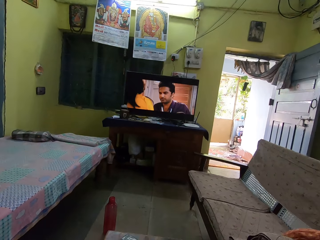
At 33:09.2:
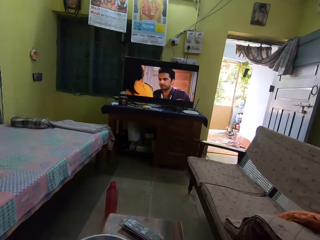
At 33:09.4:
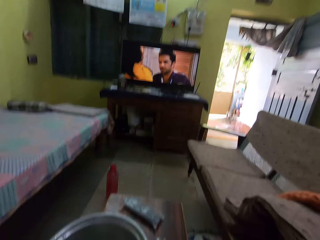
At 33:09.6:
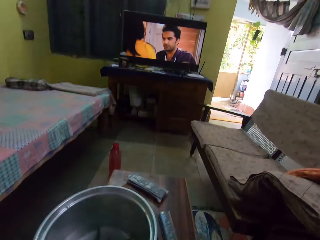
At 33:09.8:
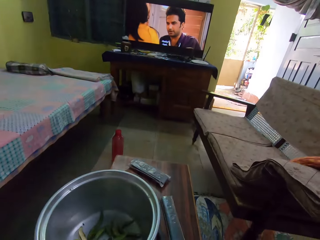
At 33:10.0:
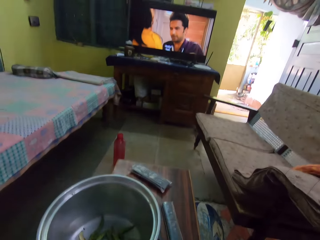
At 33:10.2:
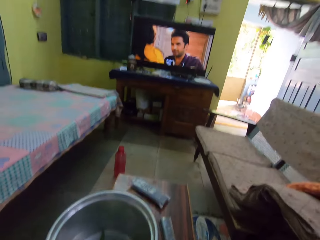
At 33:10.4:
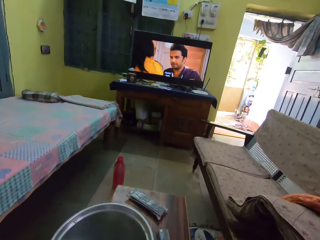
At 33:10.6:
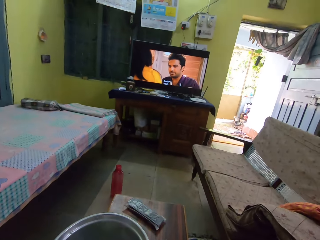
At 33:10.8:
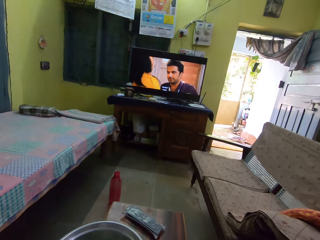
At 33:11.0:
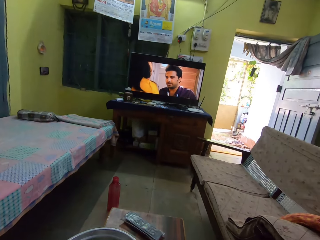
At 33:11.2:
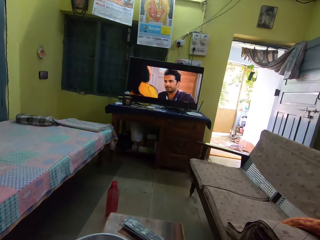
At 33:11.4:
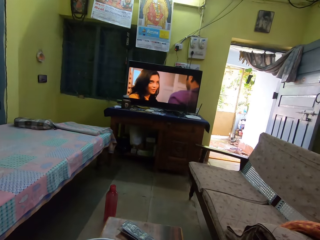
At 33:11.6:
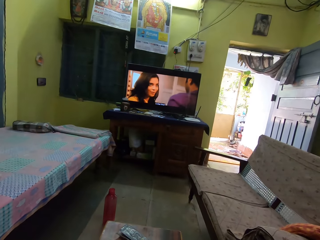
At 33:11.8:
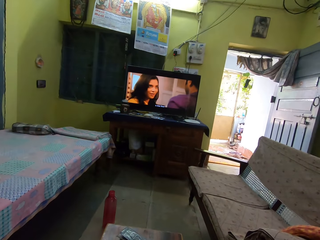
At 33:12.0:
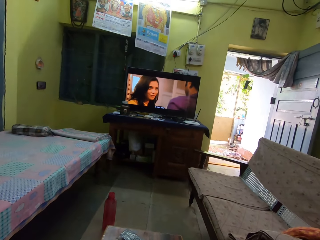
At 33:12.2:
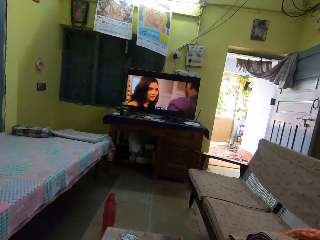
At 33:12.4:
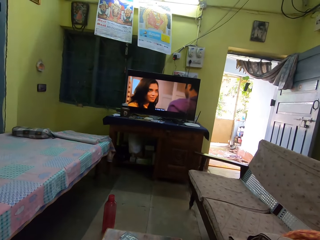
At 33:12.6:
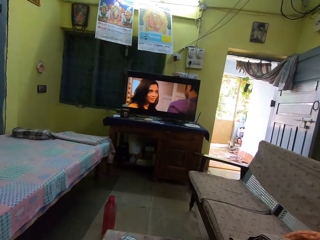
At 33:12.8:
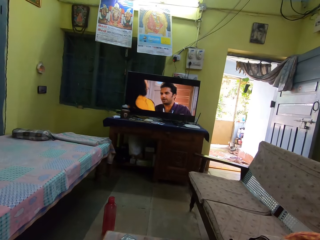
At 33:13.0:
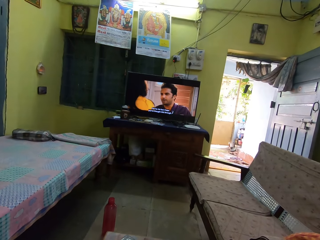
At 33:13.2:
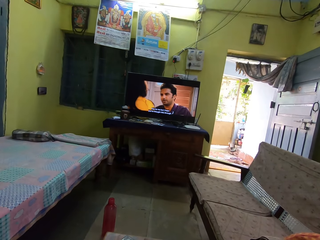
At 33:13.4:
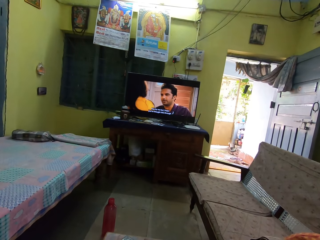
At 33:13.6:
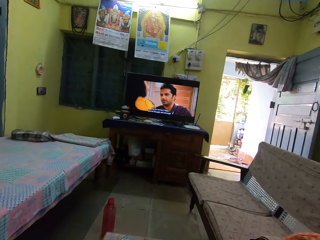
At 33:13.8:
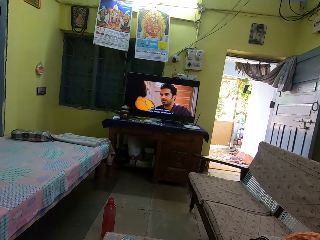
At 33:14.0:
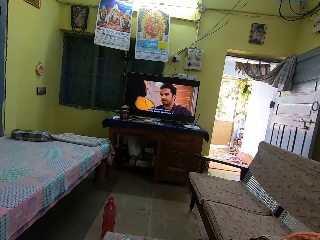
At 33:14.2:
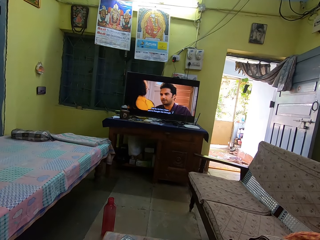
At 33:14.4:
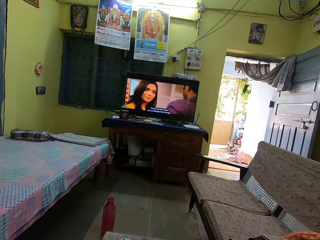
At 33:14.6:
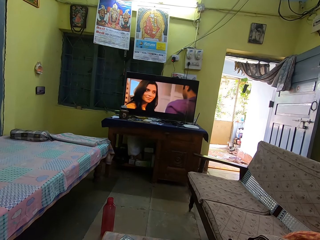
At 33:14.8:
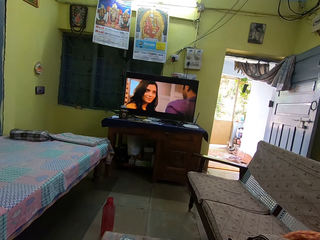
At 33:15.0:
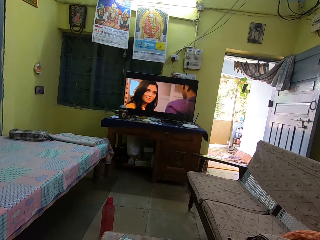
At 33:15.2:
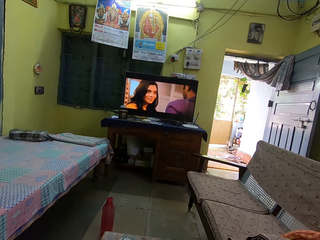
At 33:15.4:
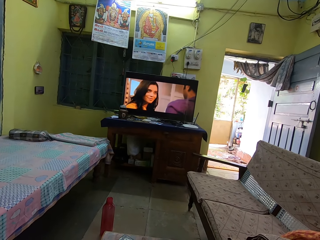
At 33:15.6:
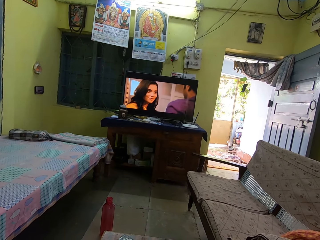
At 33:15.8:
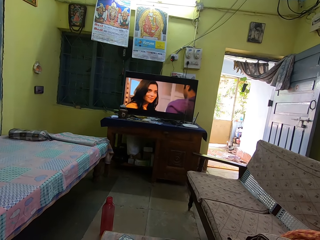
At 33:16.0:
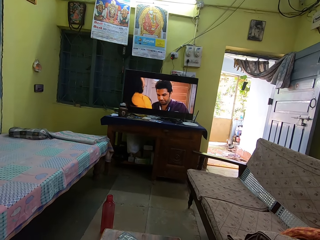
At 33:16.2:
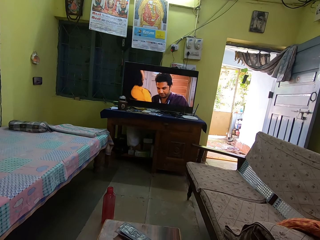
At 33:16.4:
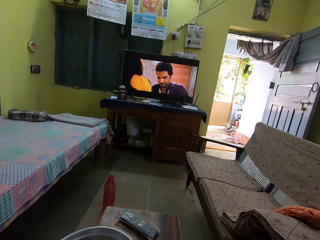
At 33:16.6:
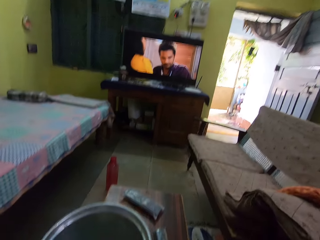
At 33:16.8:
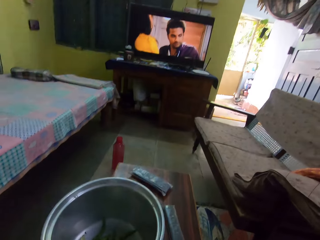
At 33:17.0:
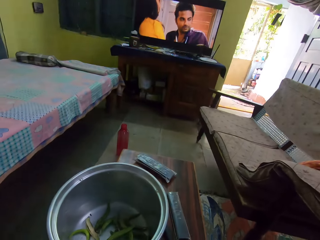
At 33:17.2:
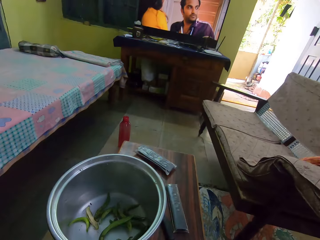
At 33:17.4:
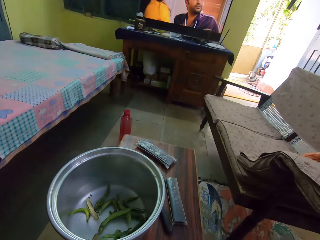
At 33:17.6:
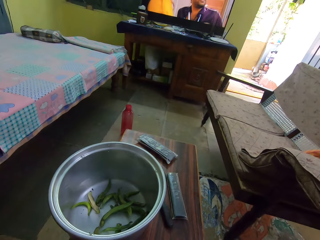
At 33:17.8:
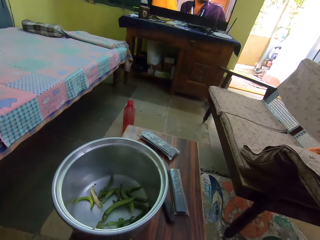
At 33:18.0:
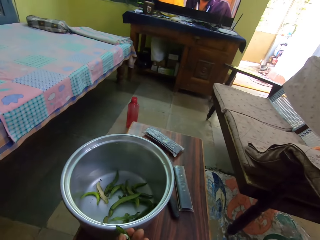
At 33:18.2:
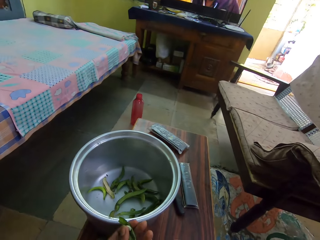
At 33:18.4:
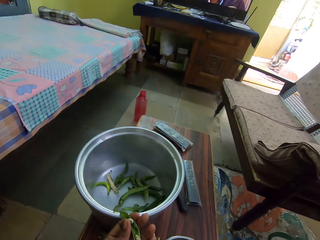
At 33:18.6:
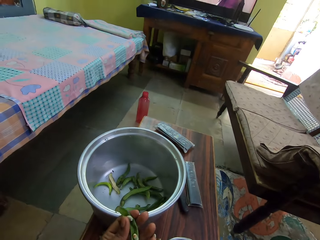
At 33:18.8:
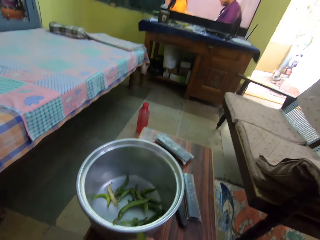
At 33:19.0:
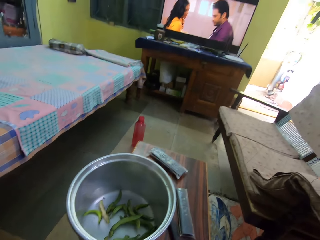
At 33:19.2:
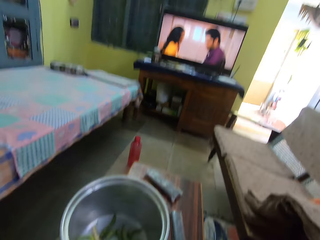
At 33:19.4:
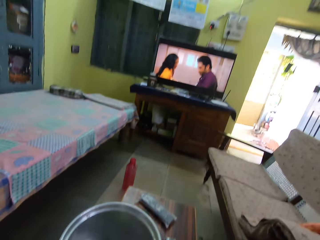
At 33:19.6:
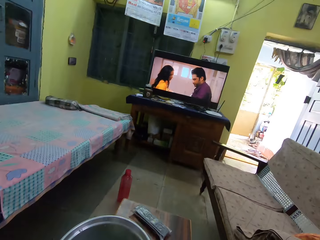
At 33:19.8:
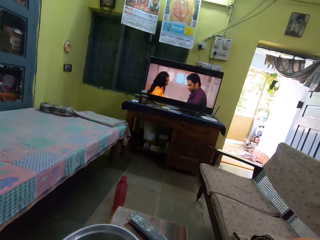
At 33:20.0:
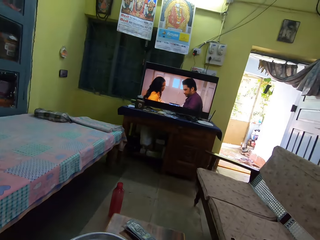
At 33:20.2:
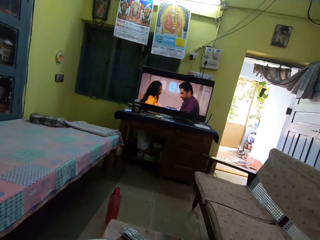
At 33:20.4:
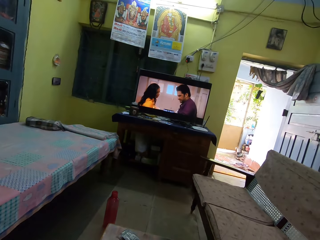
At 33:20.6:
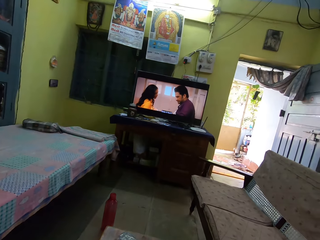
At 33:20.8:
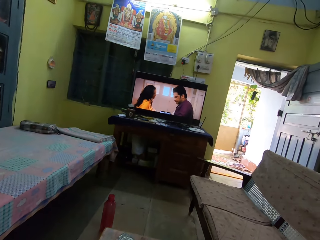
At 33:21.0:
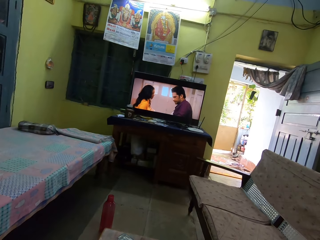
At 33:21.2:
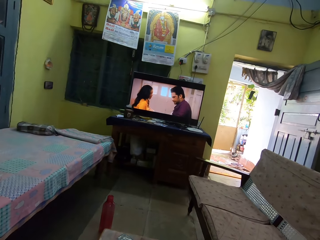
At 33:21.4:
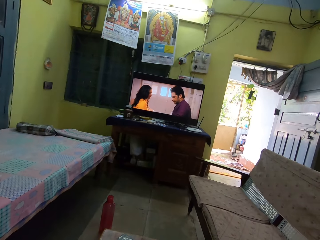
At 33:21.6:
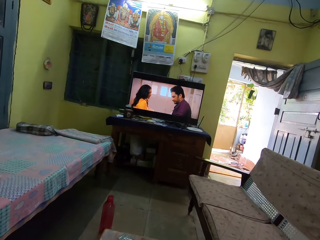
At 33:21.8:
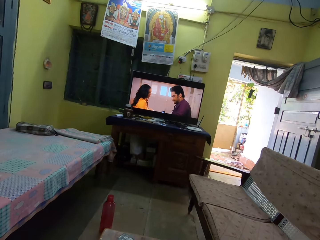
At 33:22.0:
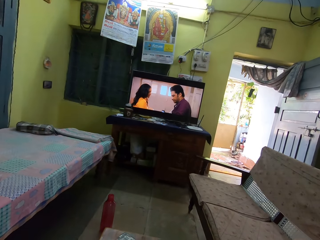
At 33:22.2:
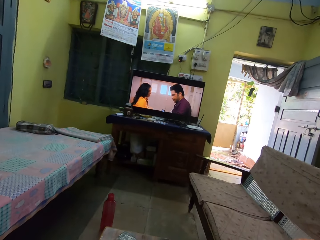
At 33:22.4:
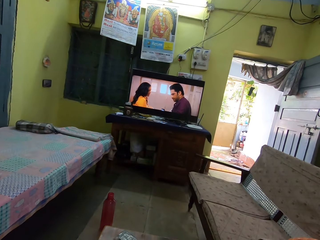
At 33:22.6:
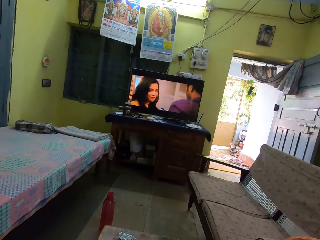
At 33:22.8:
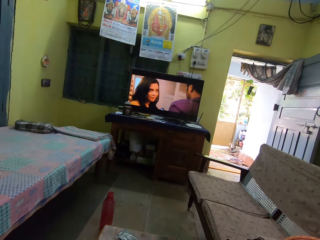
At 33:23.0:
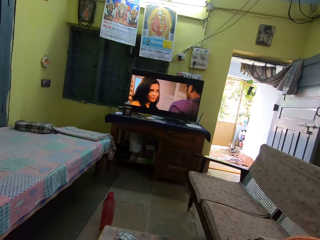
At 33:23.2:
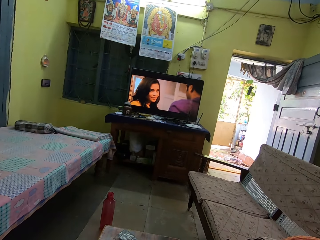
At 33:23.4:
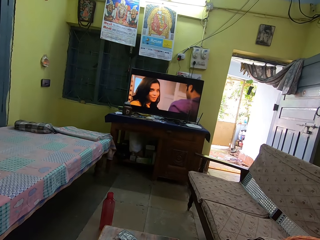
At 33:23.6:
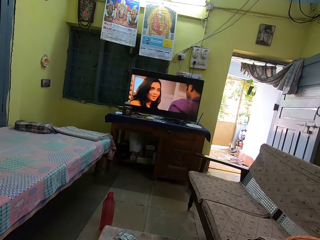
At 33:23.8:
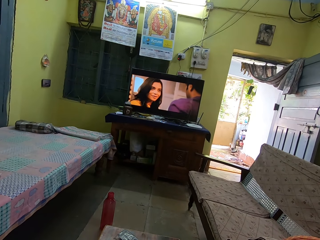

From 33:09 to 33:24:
The camera wearer removes the seeds from the pod fruit with the hand. She looks at the garden peas on her hands. She looks at the television.

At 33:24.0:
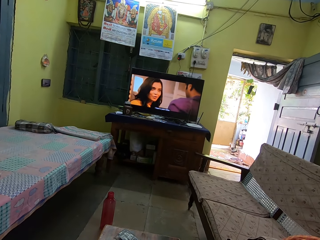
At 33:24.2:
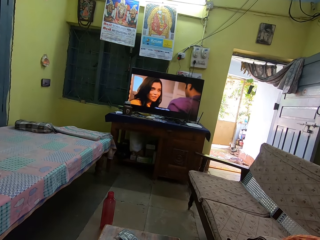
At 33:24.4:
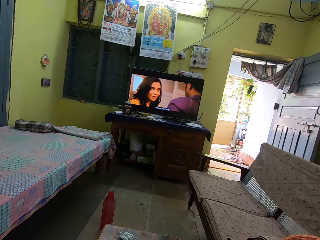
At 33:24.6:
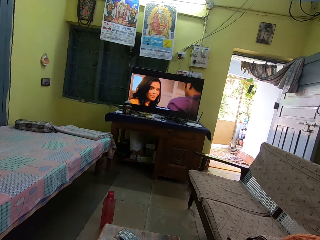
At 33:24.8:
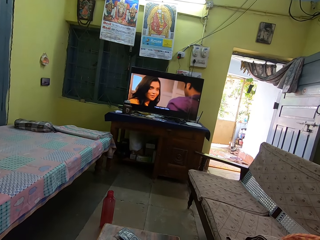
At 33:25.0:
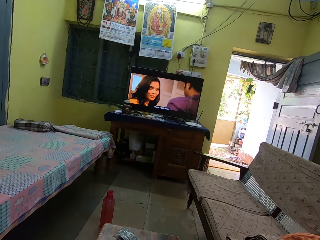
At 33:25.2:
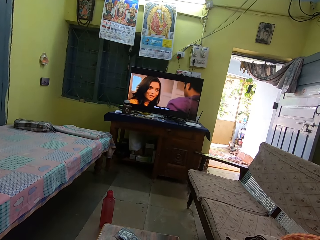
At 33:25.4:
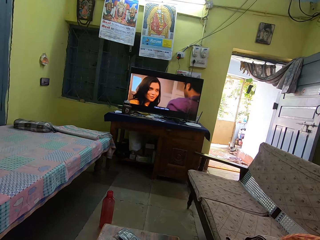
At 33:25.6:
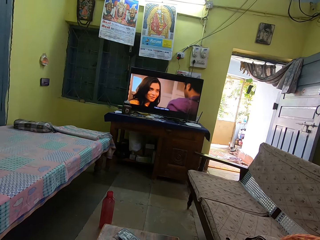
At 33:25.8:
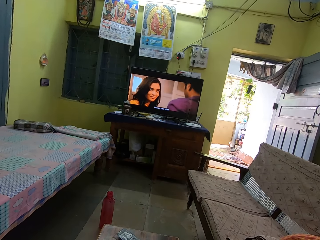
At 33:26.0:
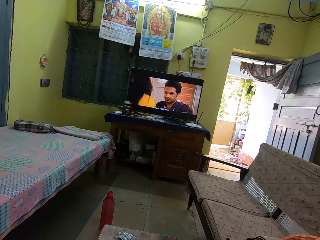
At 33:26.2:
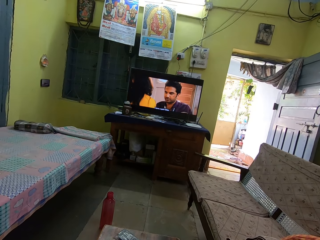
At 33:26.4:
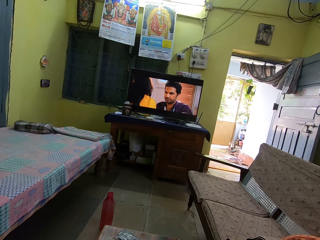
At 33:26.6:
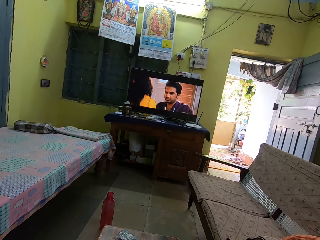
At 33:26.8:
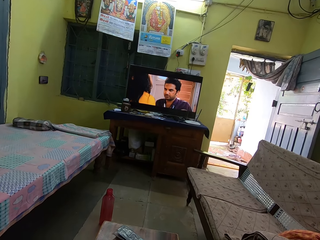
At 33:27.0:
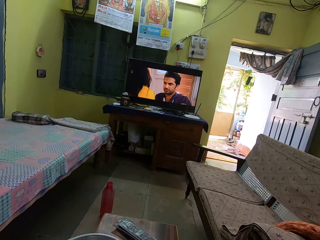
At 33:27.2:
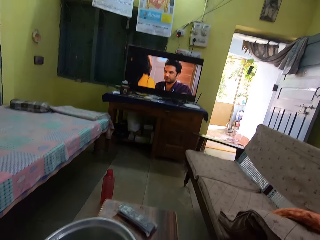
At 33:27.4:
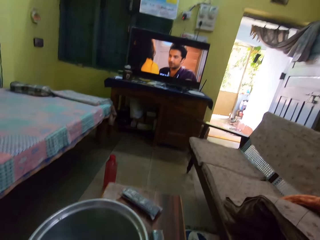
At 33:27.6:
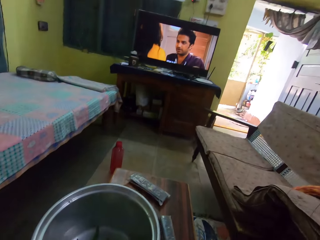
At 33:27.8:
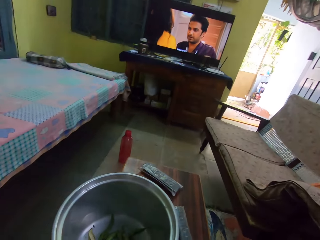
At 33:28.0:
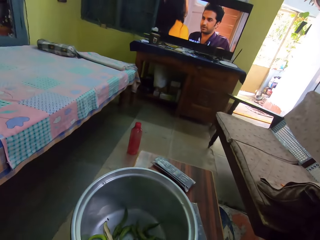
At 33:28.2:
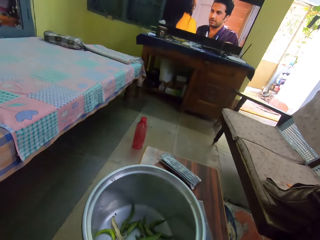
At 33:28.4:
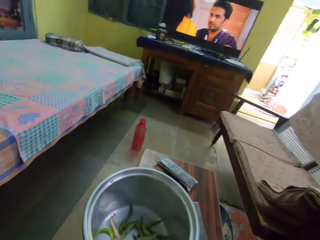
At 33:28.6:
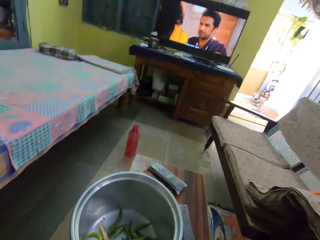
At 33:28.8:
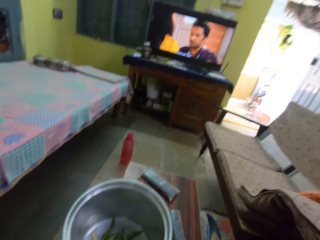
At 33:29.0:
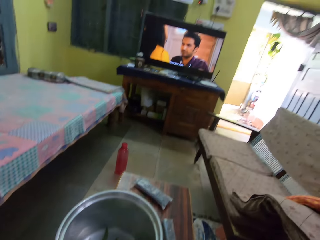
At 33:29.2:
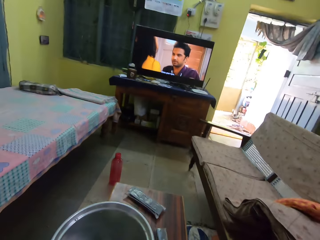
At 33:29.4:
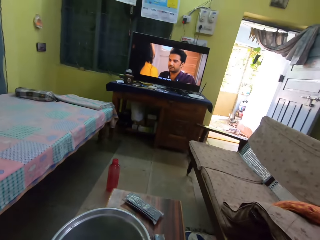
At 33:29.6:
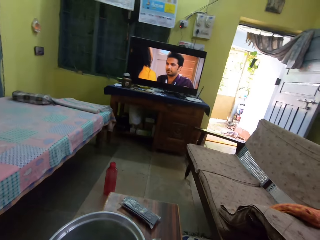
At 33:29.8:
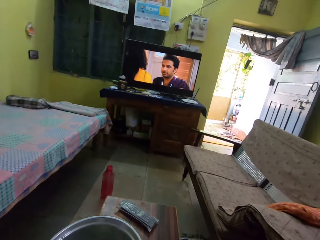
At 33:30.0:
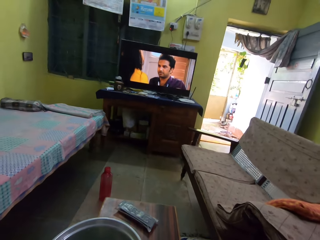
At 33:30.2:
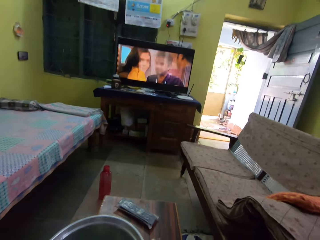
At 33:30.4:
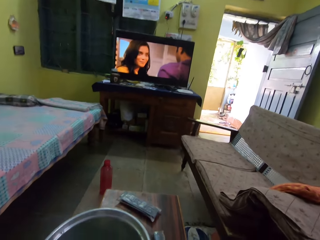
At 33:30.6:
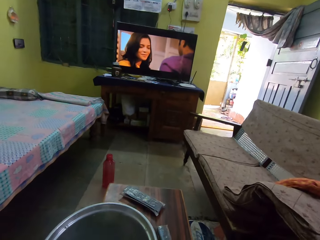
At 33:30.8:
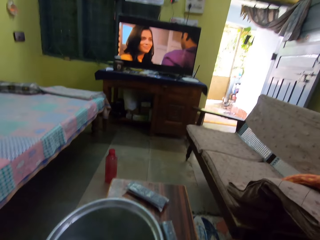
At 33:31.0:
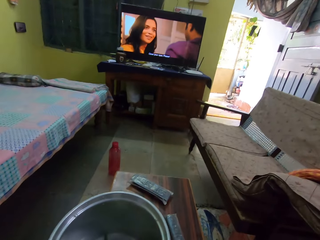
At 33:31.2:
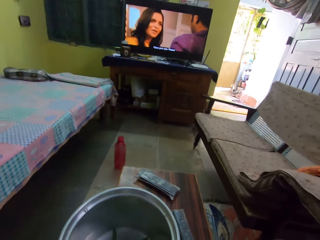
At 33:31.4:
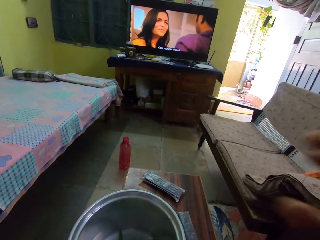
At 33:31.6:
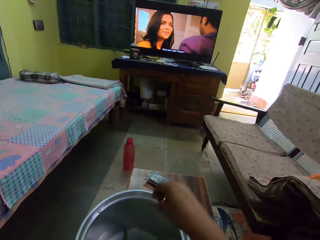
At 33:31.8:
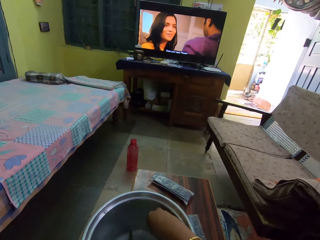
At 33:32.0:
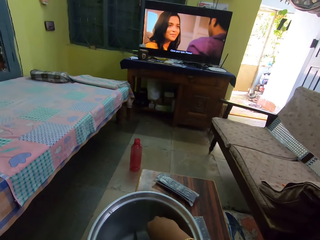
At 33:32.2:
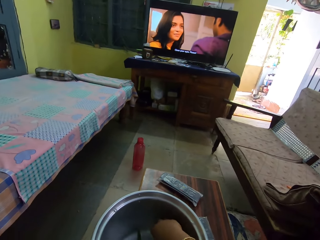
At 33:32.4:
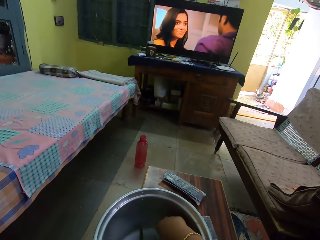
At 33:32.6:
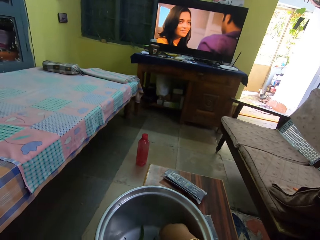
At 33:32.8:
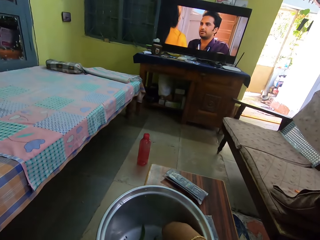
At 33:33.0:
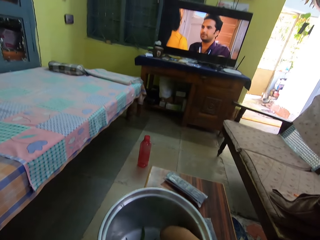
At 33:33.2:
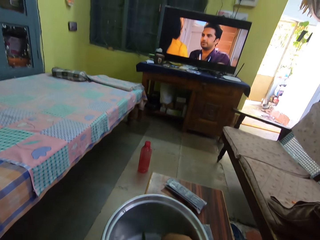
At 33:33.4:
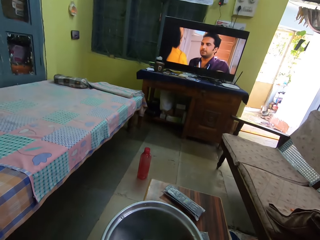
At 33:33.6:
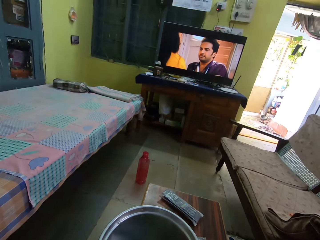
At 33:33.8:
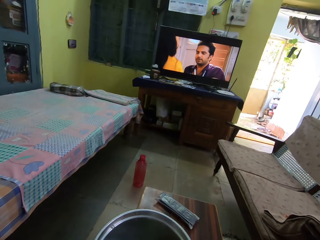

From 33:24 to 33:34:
The camera wearer picks up the garden peas from the cooking pot.
